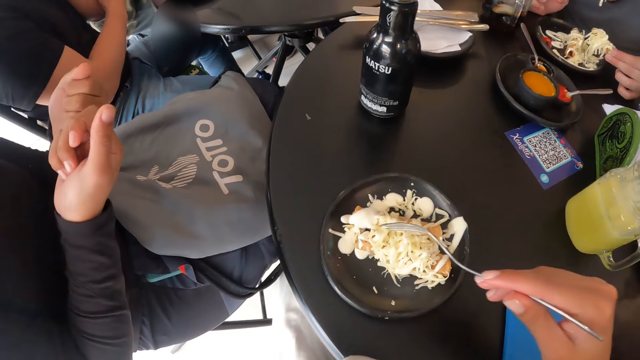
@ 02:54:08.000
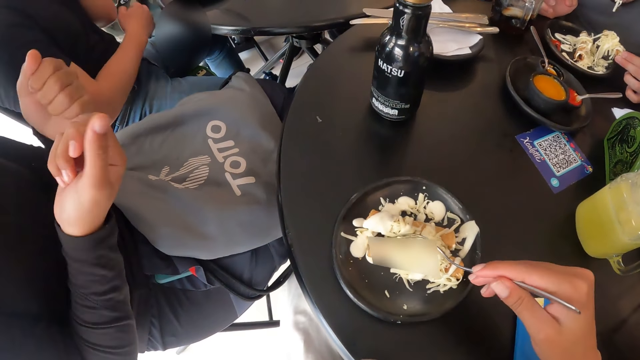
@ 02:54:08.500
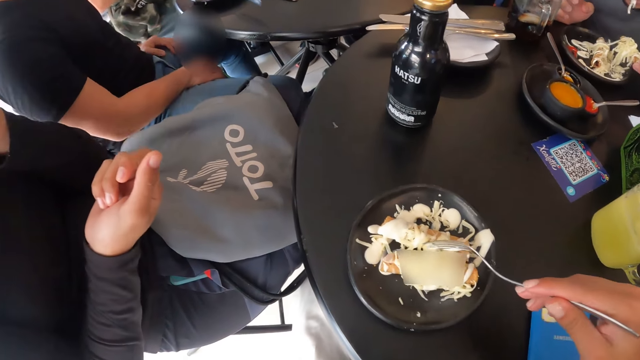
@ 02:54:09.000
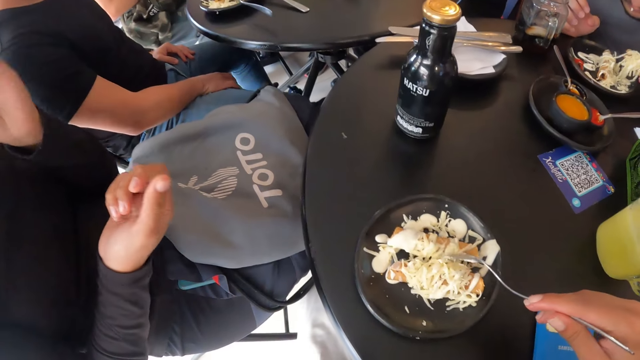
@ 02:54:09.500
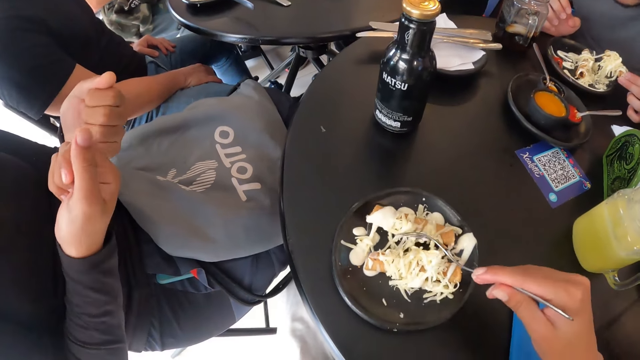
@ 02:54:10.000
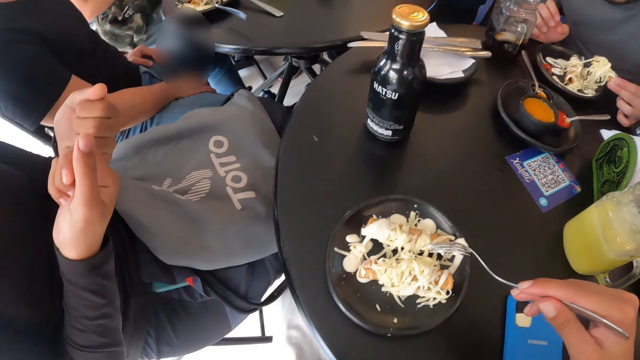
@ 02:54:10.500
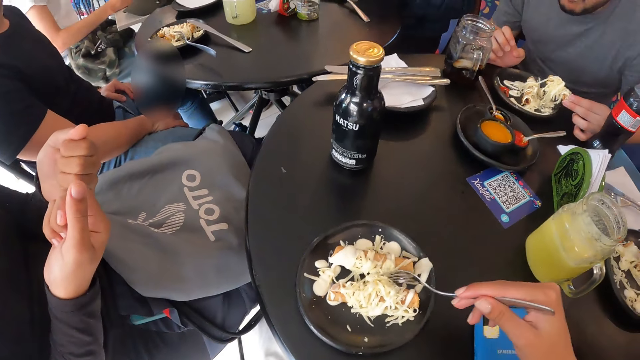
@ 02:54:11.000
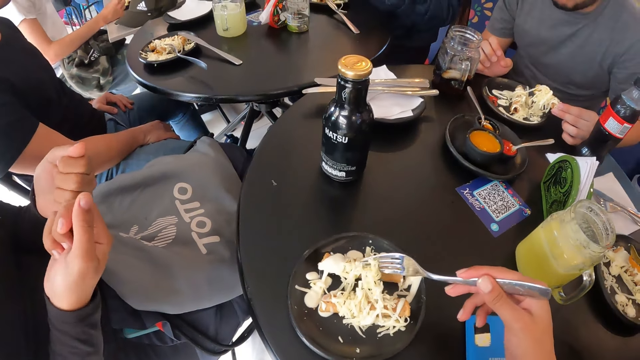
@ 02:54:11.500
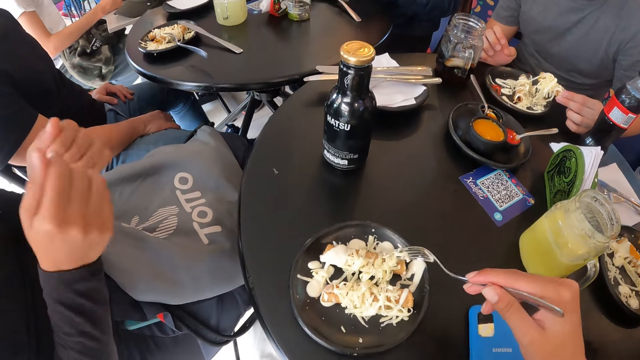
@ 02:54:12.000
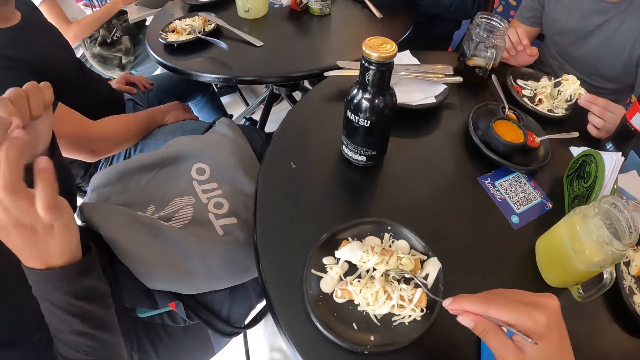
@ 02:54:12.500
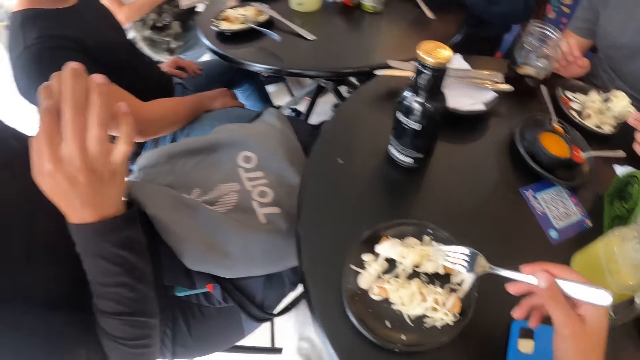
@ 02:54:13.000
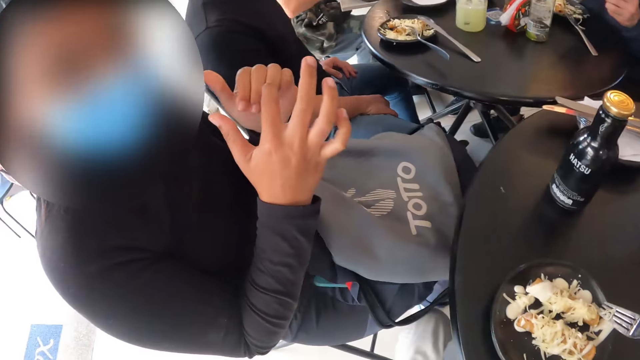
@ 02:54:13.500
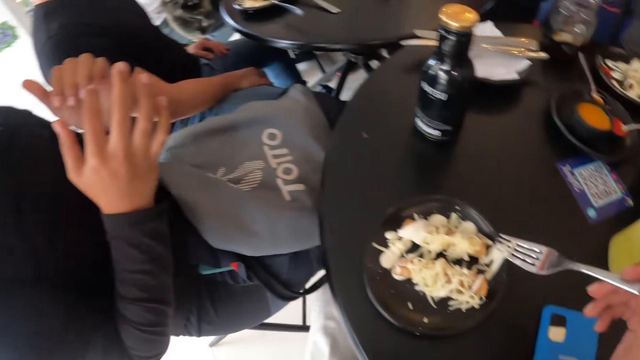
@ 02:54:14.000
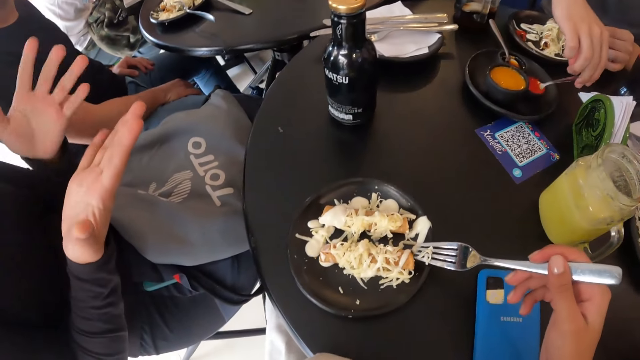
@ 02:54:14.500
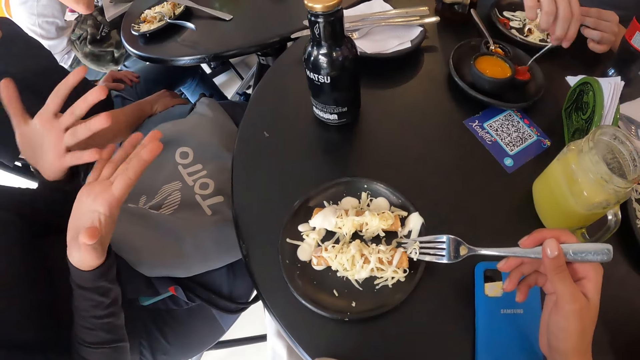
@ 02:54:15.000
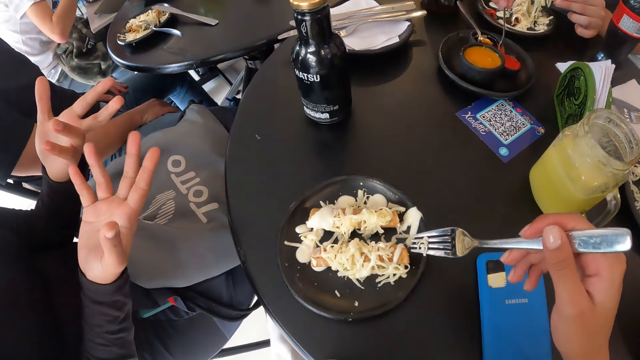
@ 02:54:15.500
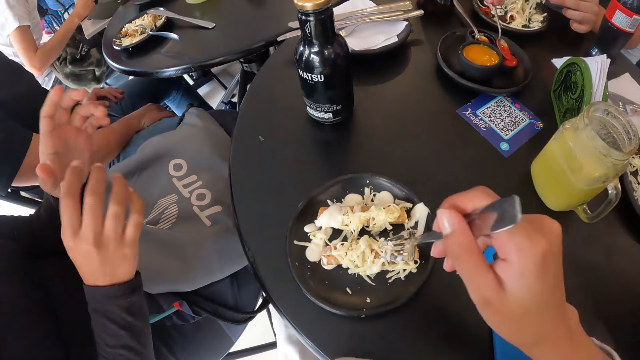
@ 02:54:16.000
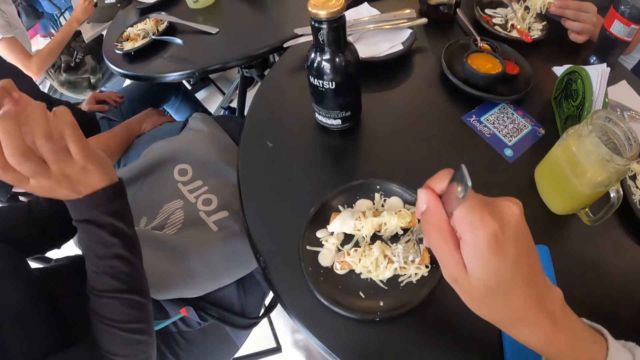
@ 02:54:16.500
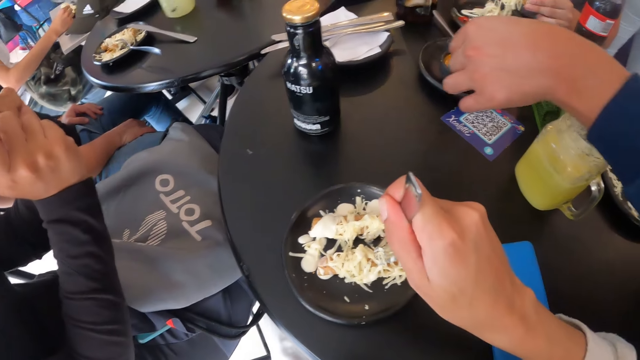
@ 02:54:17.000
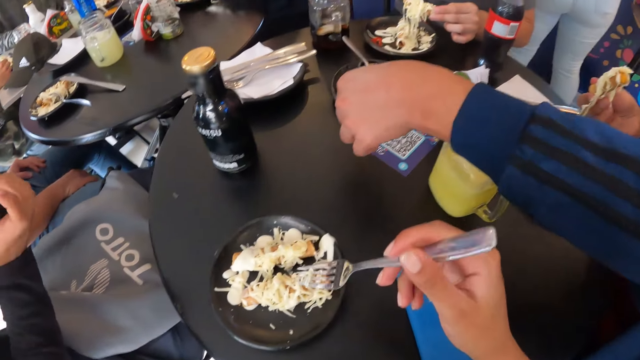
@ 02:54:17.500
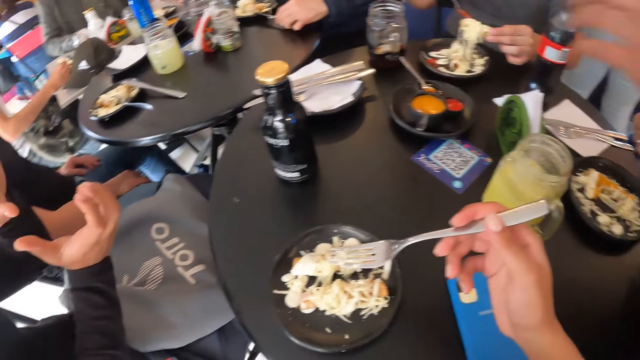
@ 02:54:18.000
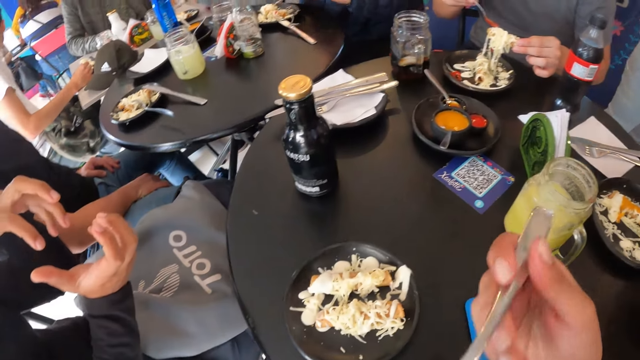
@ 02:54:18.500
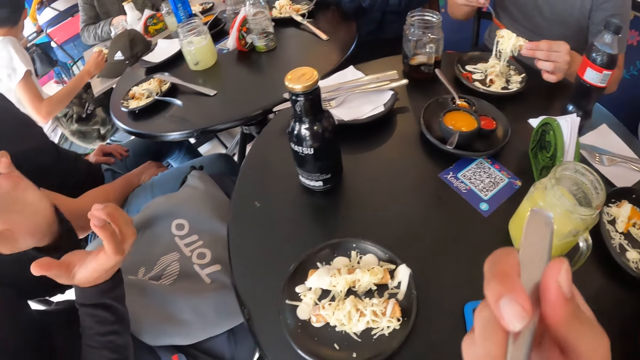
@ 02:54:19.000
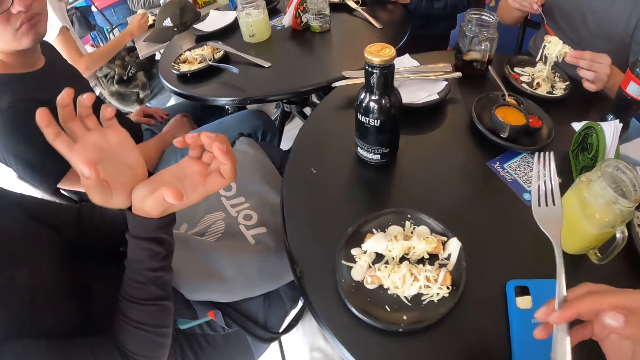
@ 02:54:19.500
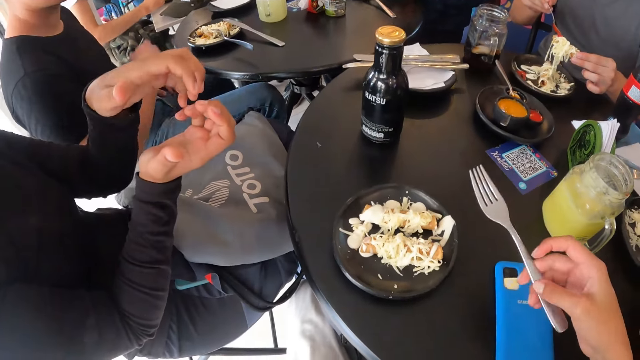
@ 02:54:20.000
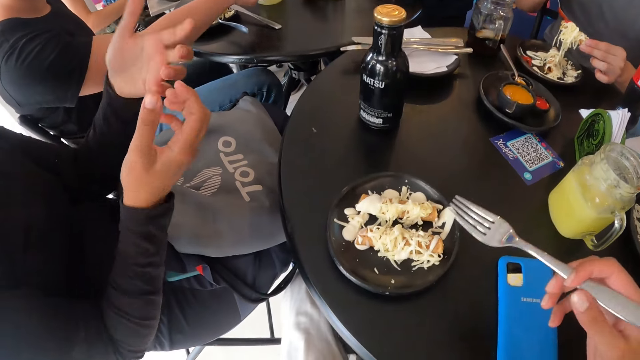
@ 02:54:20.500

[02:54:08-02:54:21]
A woman bites her hand, looks at her hands and uses gestures. The camera wearer looks around. A man scoops sauce from the bowl on the tray on the table with the spoon in his right hand. The camera wearer pieces food with a fork. Another man drops the spoon in the bowl on the tray on the table with his left hand. Another woman stands at the counter. A third man drops the knife on the table with his left hand. The first man drops the sauce from the spoon in his right hand on the tortilla wrap in his left hand. The other woman walks around. The camera wearer puts the fork in their mouth.

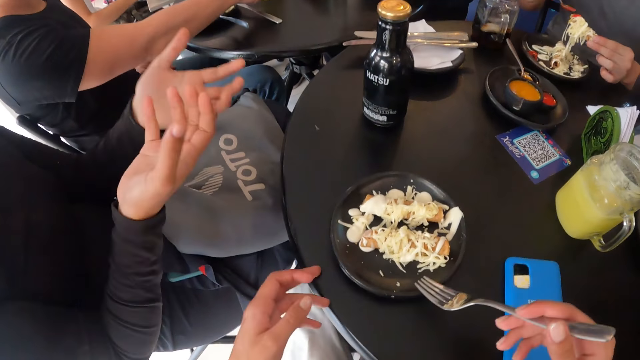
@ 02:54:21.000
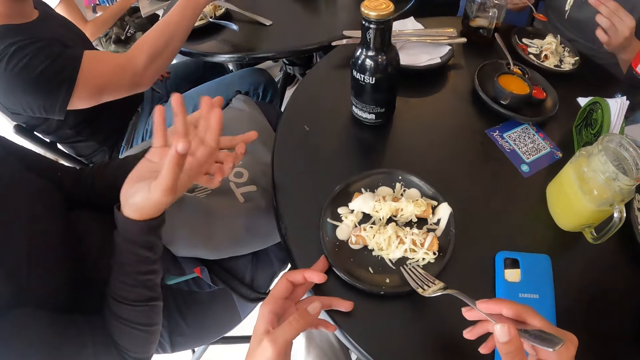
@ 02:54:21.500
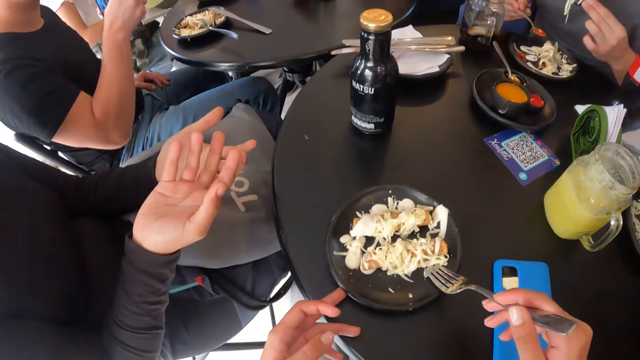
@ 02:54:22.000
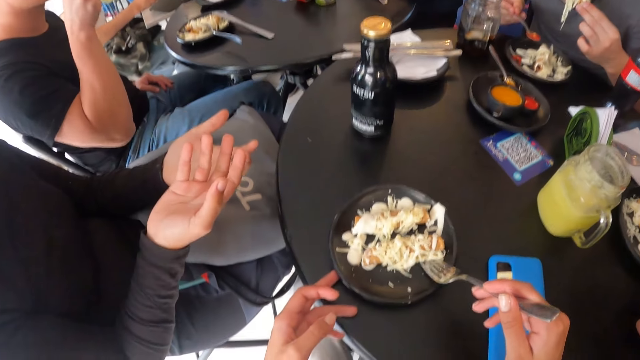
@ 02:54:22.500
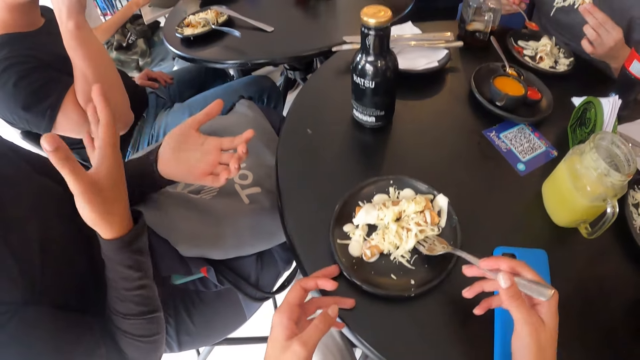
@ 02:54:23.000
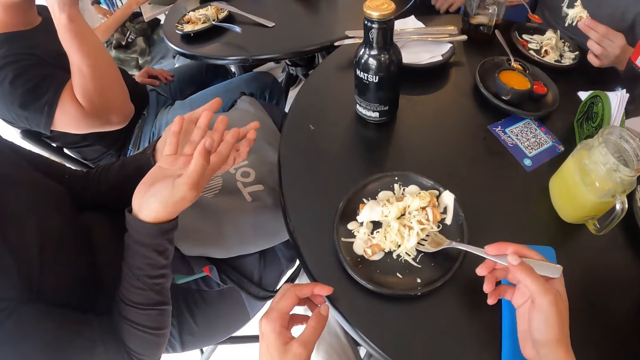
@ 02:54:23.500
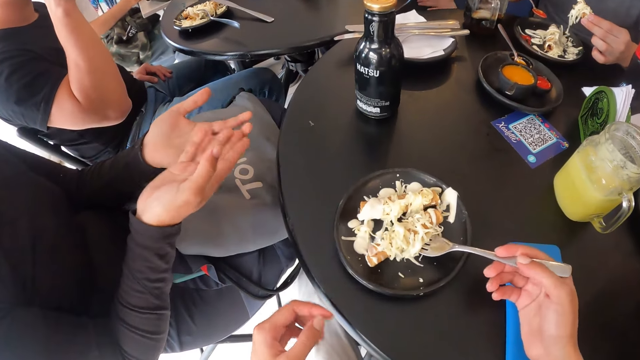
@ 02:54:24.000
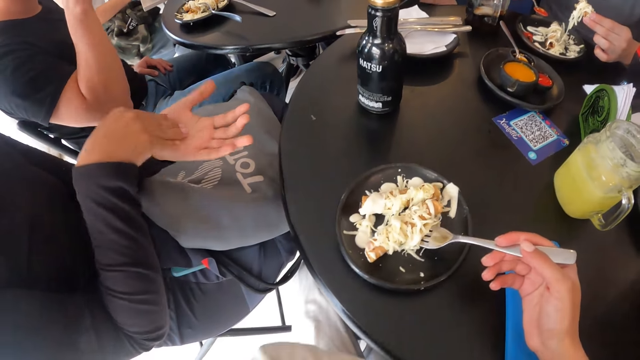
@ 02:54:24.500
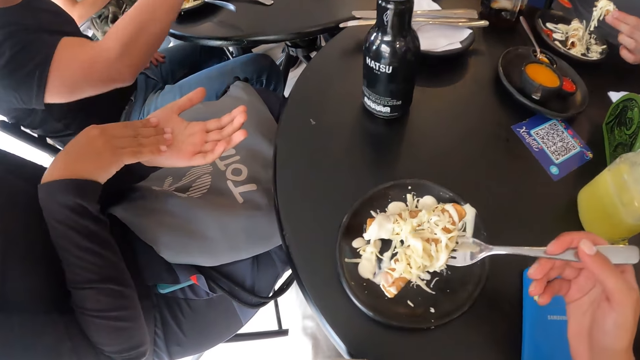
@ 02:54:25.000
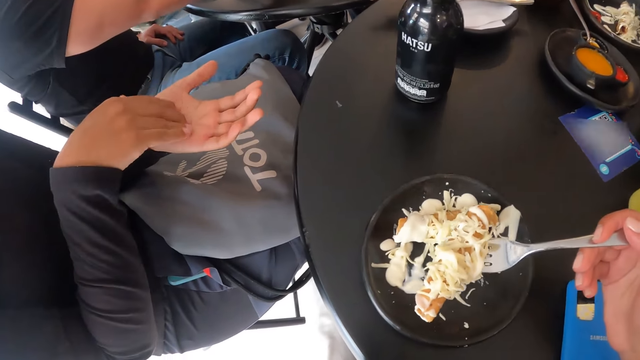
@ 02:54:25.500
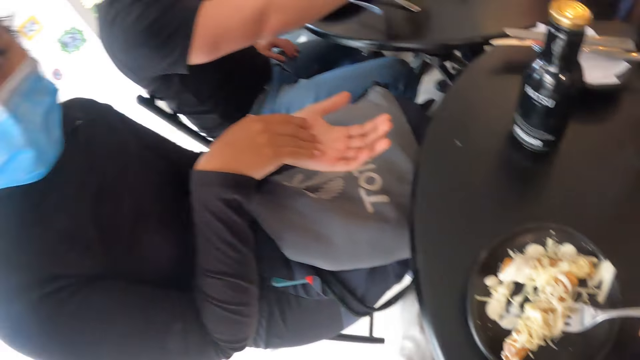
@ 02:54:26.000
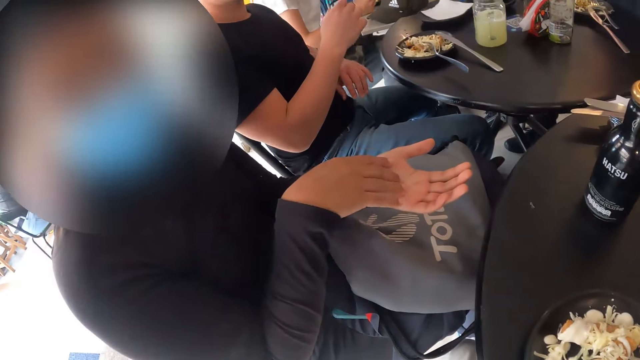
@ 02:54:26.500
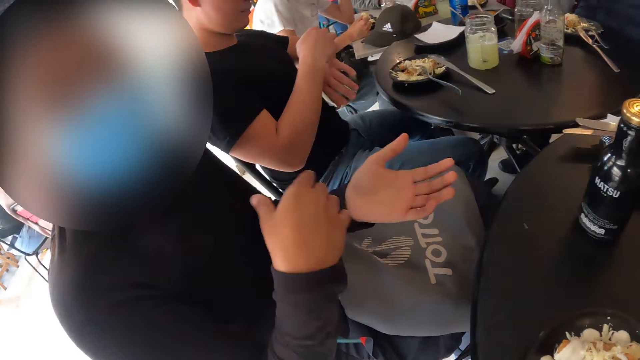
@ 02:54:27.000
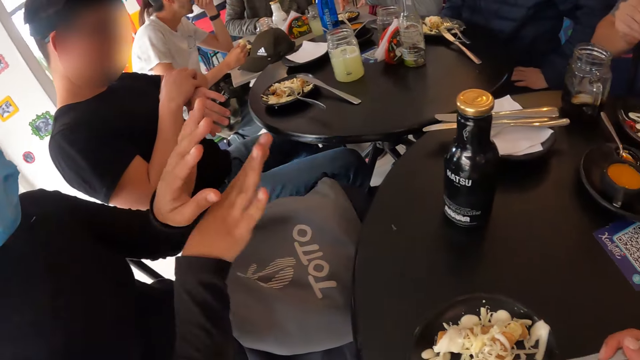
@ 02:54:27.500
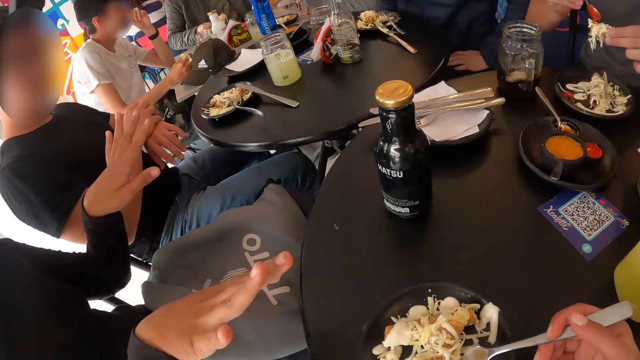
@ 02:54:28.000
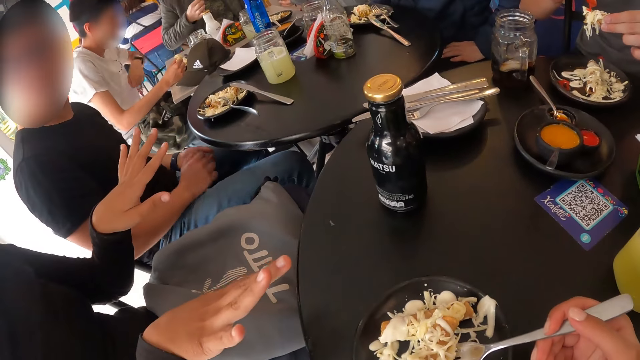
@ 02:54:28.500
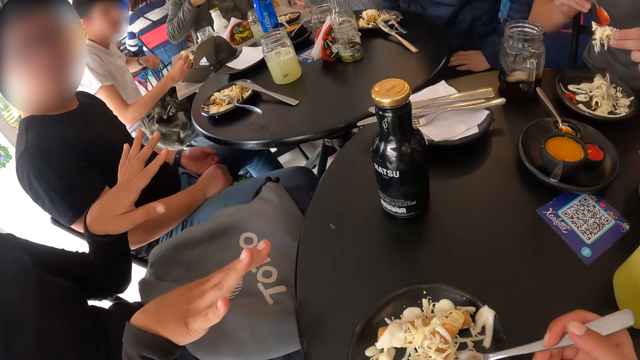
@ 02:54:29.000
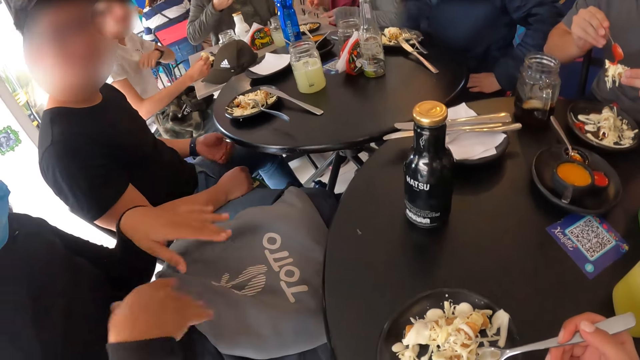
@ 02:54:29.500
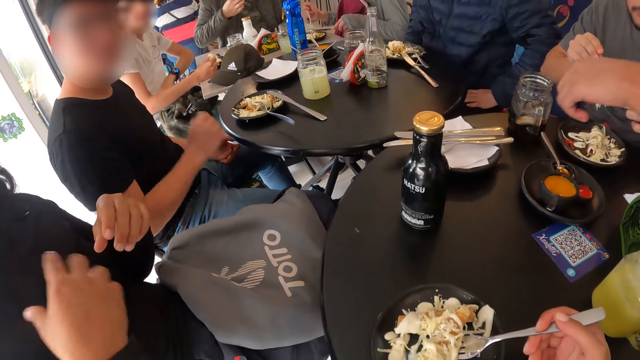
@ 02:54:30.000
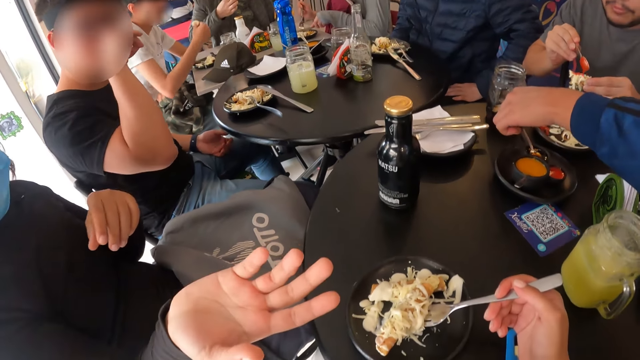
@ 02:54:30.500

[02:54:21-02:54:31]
The camera wearer looks around. She shifts the plate on the table with her left hand. A man picks up a glass of juice from the table with his right hand. Another man bites a tortilla wrap in his right hand. The first man drinks juice from the glass of juice on the table in his right hand. A third man puts a hand on the table. The camera wearer picks the tortilla wrap from the plate on the table with the fork in her right hand. She looks around. The first man adjusts a watch on his left wrist with his right hand. The second man drops the sauce from the spoon in his right hand on the tortilla wrap in his left hand. Another man picks salad from the plate with the fork in his right hand. A woman swaps the fork and knife in her hands. Another man picks the fork from the plate on the table with his right hand. The first man scratches his nose with his right hand.
